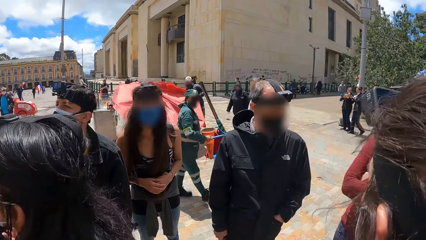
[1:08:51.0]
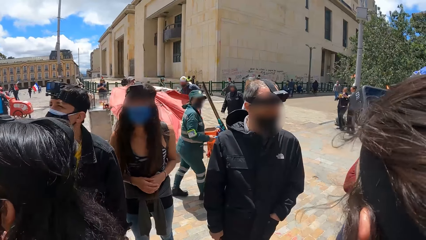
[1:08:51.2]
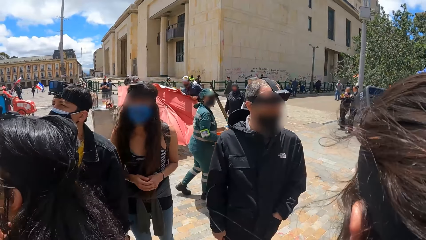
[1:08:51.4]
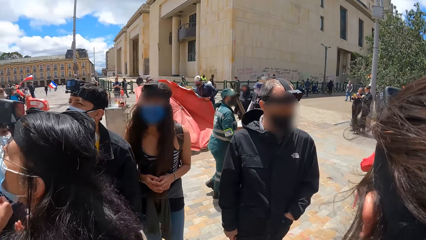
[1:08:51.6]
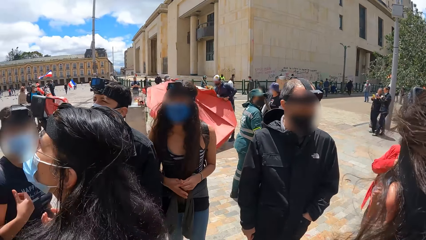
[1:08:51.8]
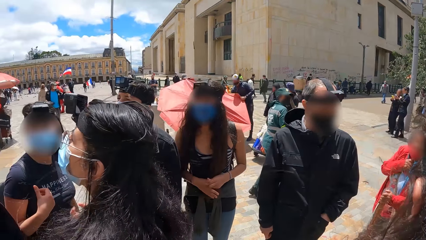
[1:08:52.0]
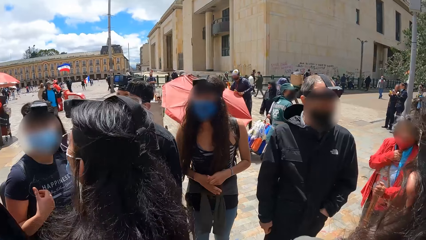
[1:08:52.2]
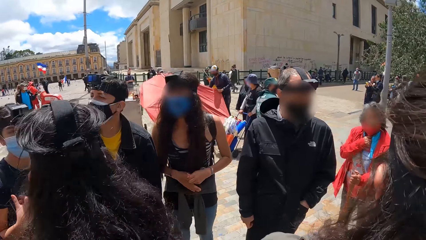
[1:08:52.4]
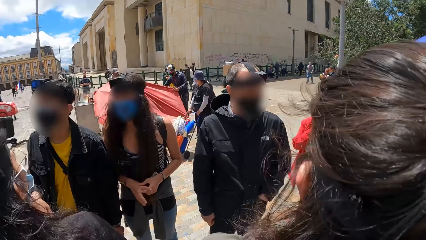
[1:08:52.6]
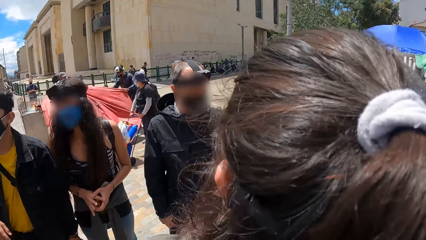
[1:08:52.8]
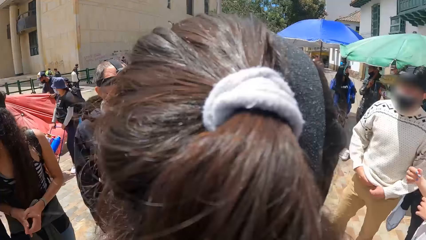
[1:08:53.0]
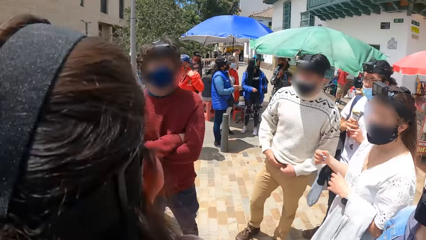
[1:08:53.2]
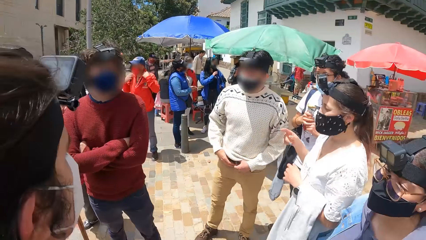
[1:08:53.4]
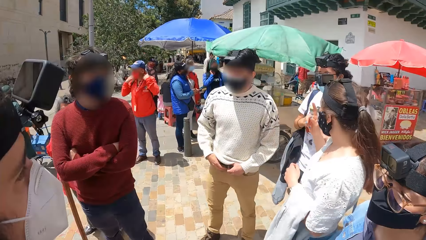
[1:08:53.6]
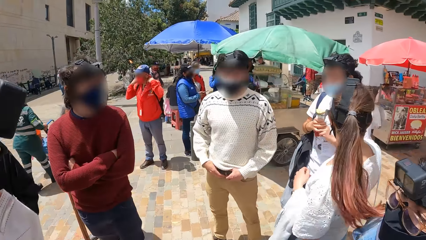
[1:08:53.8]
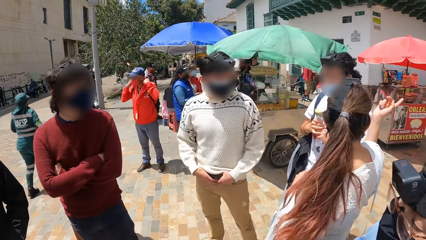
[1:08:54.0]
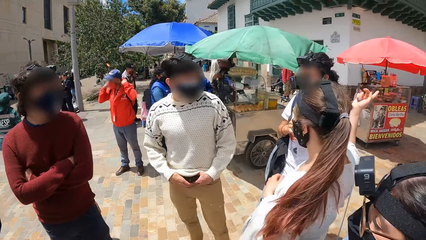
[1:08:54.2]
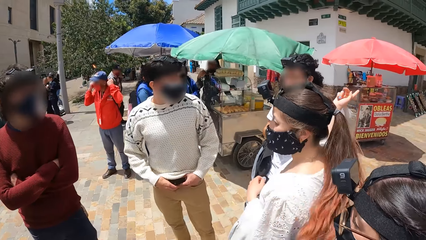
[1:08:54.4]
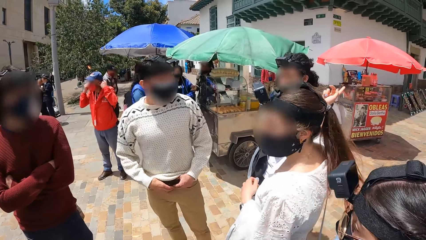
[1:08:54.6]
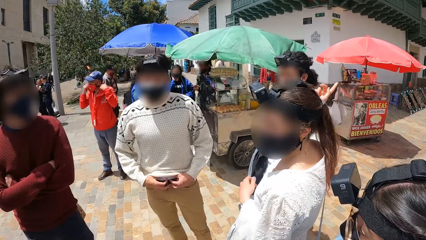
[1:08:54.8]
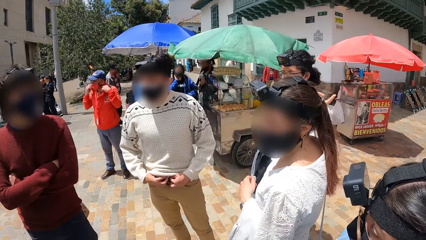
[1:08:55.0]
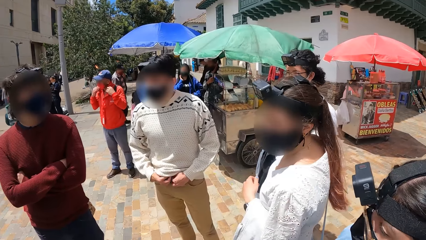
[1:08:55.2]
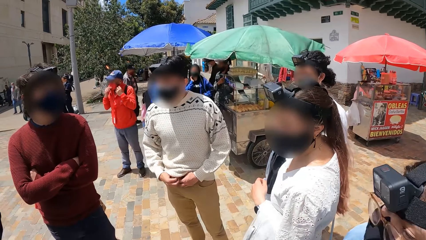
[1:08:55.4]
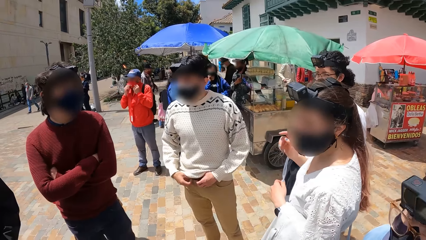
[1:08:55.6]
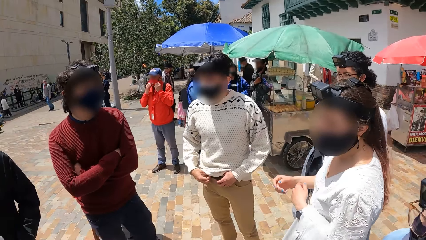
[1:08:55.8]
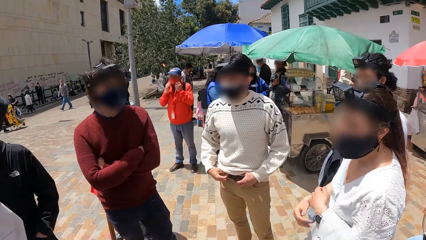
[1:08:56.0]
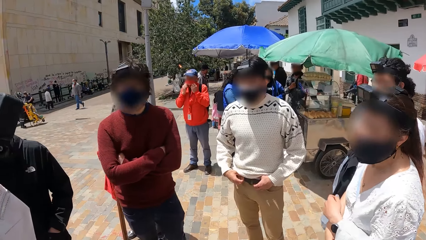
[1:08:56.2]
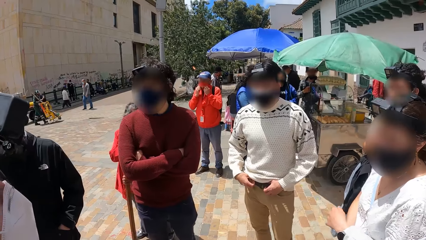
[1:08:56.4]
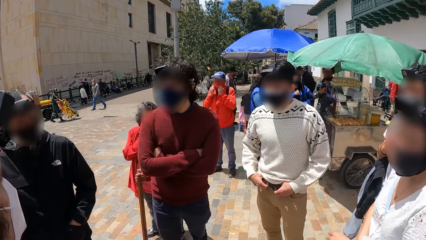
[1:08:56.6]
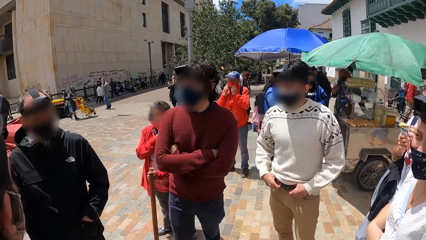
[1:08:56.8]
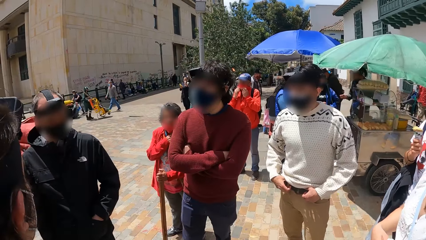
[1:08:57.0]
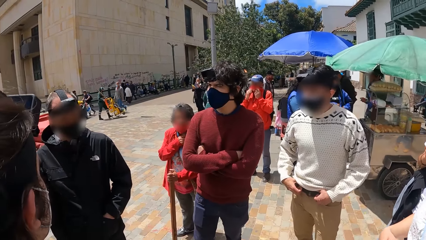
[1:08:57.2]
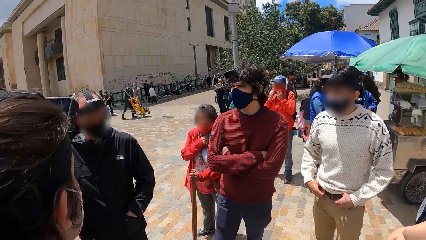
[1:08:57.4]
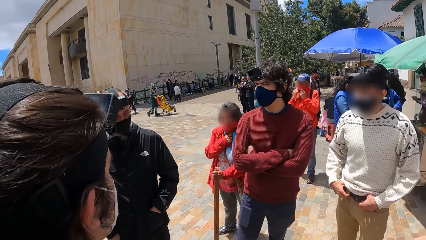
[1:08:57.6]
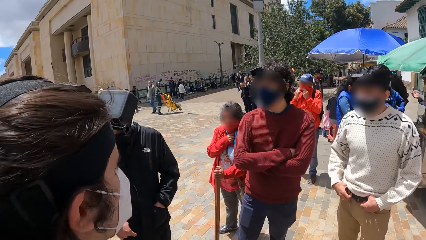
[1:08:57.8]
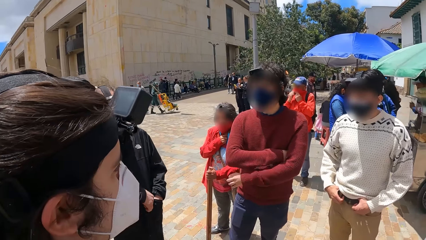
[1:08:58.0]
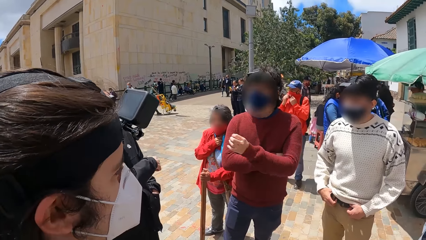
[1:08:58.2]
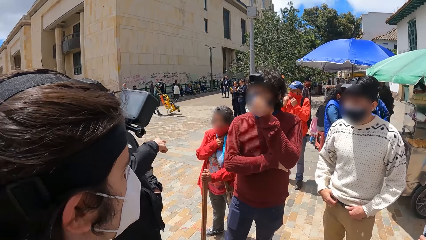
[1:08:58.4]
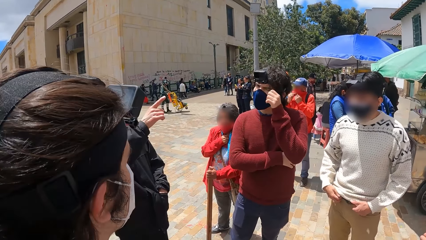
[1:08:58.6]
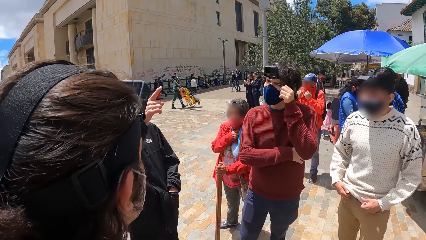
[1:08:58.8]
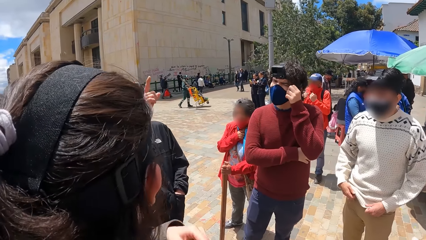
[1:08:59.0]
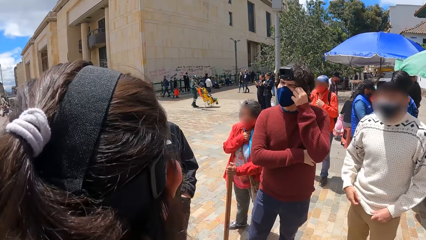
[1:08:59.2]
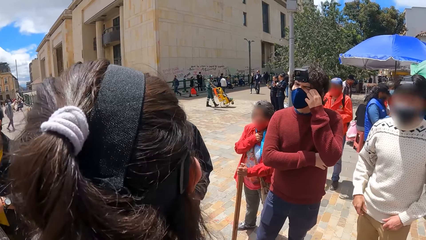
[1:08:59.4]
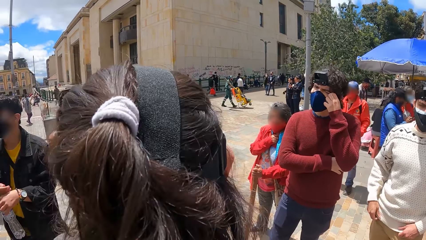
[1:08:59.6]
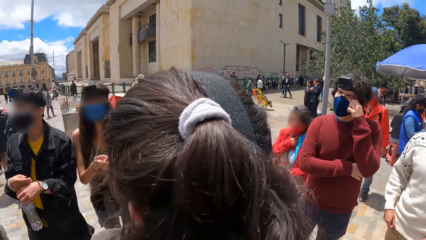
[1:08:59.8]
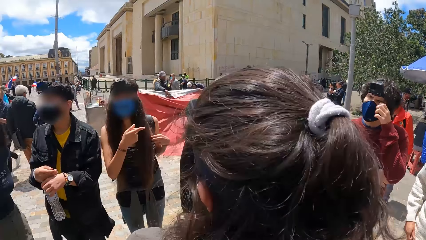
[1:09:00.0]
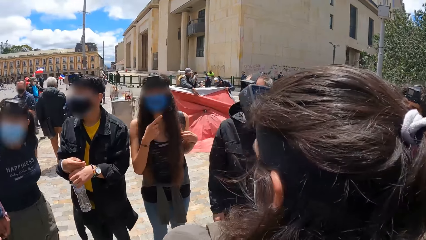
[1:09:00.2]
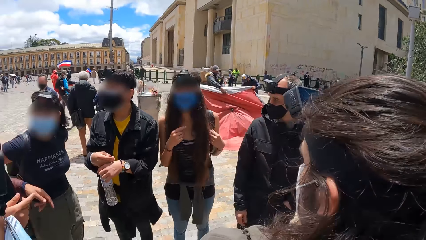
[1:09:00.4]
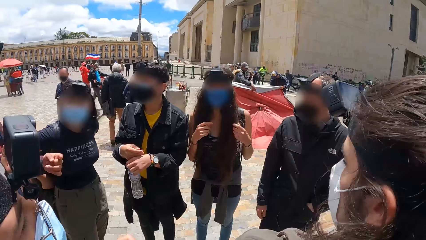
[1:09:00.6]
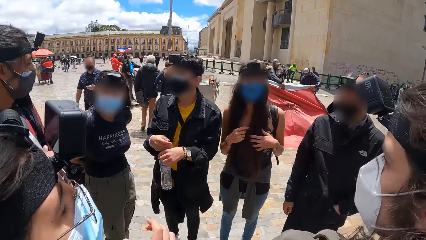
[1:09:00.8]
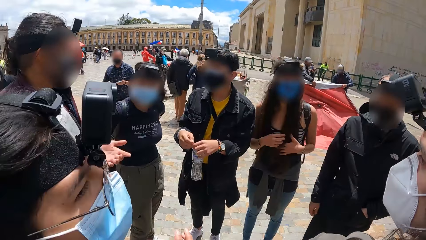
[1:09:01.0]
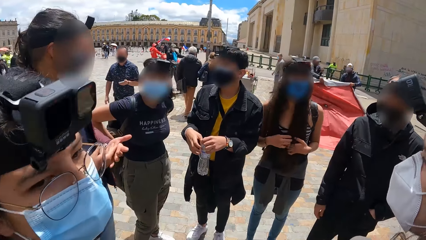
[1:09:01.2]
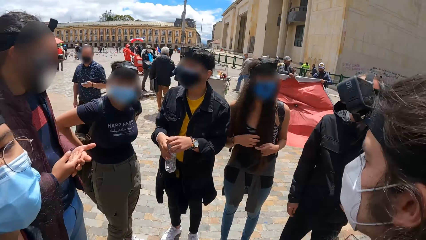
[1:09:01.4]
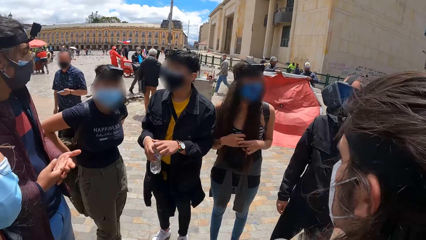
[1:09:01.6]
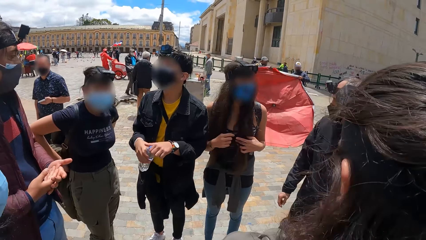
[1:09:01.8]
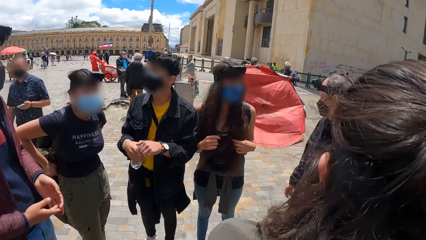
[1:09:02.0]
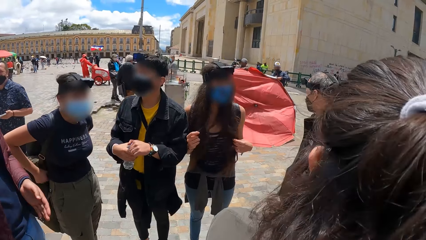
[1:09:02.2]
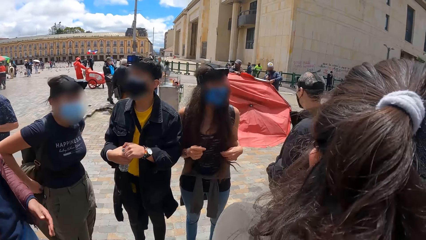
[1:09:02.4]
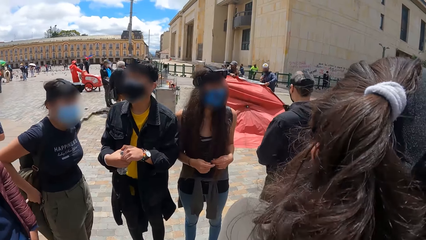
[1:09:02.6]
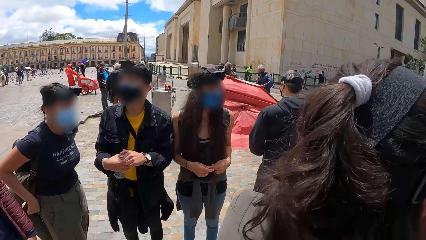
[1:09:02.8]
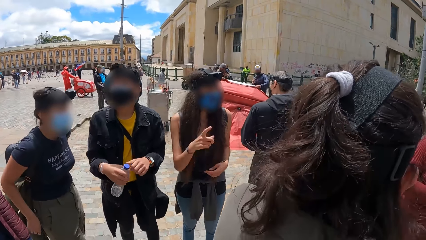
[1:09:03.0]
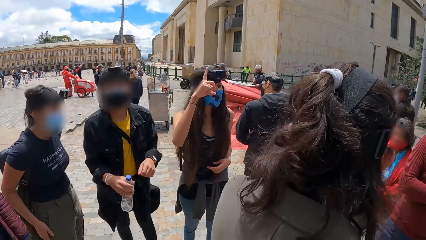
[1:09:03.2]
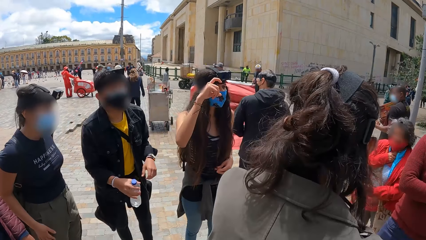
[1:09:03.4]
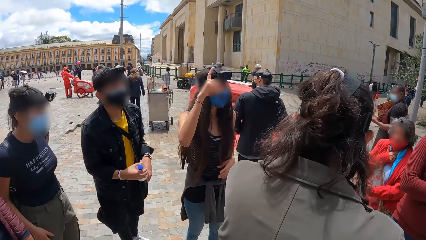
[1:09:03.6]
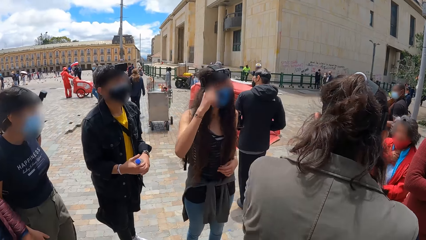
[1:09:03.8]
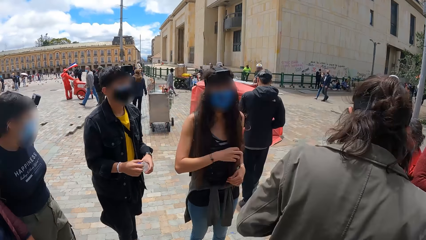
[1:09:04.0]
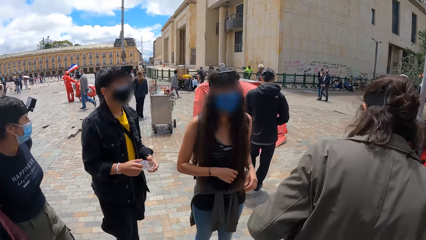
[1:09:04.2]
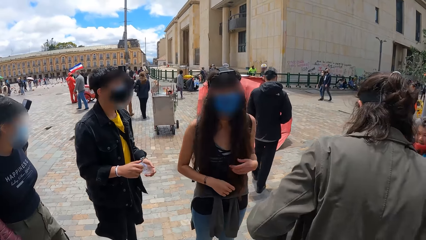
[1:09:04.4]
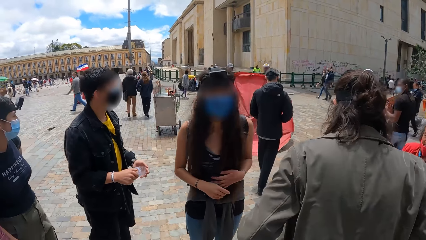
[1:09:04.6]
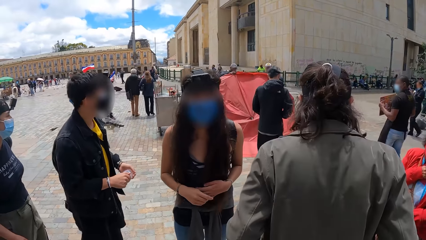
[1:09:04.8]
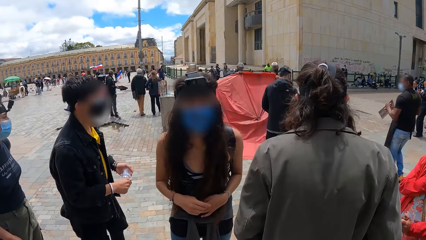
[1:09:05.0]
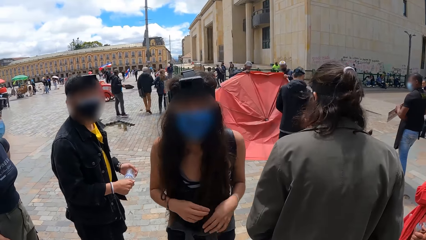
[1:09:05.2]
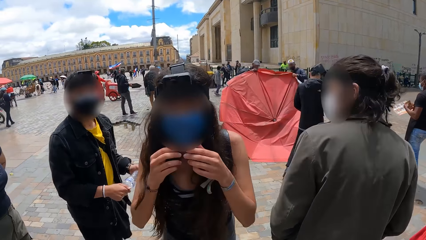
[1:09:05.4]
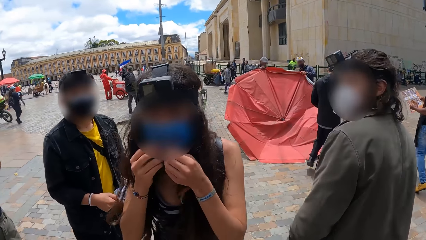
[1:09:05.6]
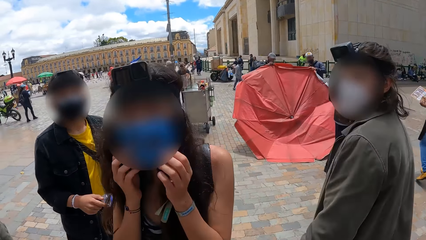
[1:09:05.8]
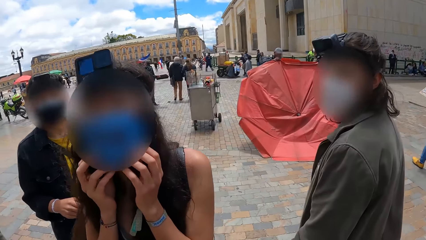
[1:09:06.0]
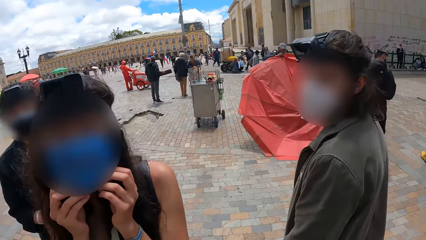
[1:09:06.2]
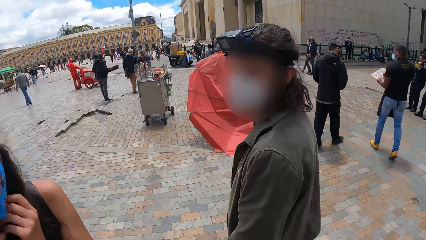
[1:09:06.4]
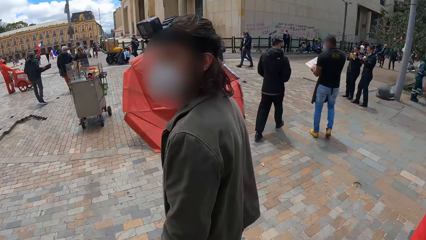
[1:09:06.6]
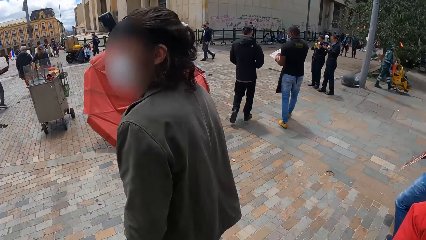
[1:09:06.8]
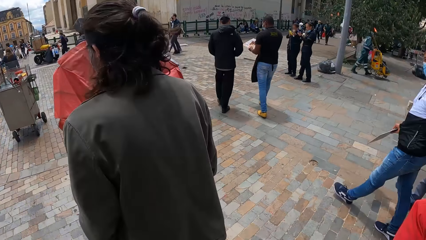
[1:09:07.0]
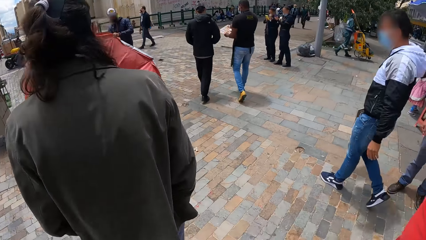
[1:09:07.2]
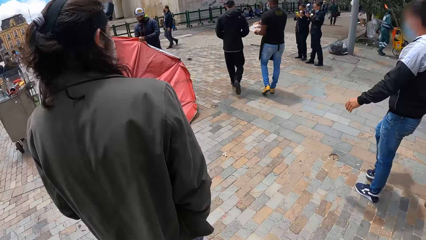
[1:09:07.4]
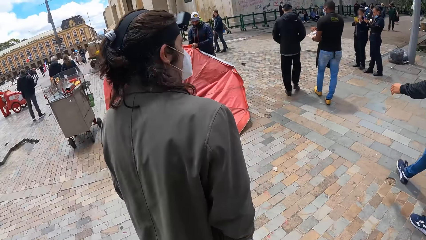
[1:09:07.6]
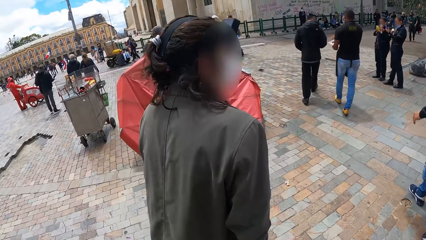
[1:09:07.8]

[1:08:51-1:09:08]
A woman interacts with the camera wearer and the group of people. A man interacts with the camera wearer and the group of people. A second man holds a bottle of water in his left hand. A third man adjusts a mask on his face with his left hand. A second woman adjusts a bag on her back with both hands. A fourth man interacts with the second woman and the second man. The second man adjusts the bottle of water in both hands. The first man walks on the pavement. A third woman adjusts a mask on her face with both hands. A fifth man walks on the pavement. The fifth man interacts with the first man. A fourth woman walks on the pavement.
